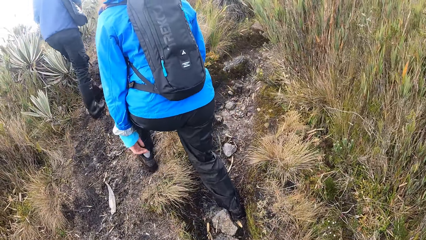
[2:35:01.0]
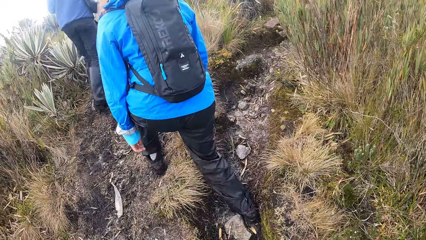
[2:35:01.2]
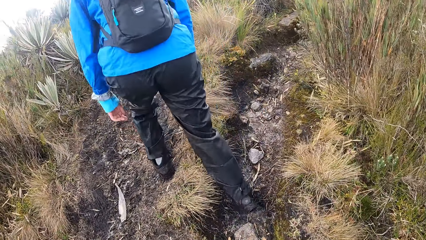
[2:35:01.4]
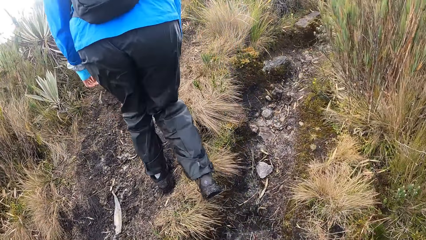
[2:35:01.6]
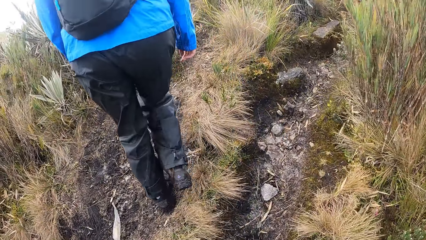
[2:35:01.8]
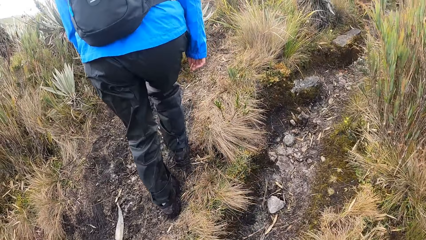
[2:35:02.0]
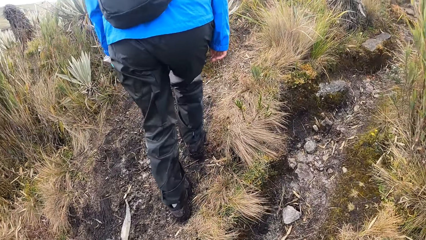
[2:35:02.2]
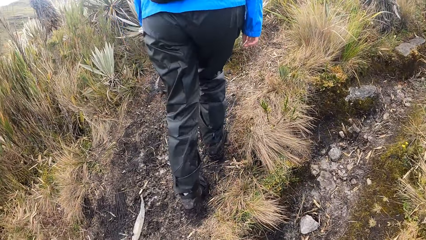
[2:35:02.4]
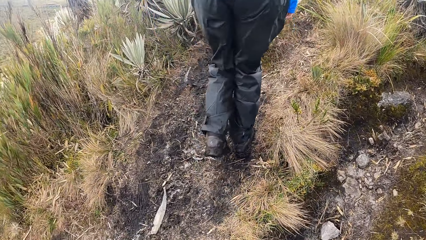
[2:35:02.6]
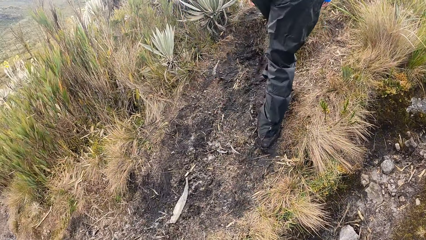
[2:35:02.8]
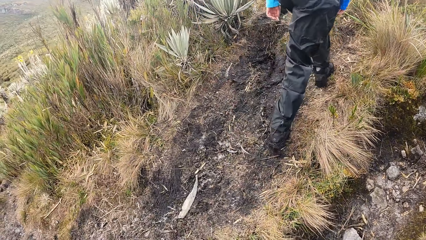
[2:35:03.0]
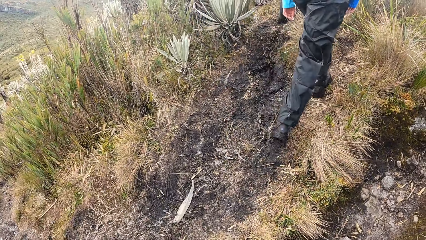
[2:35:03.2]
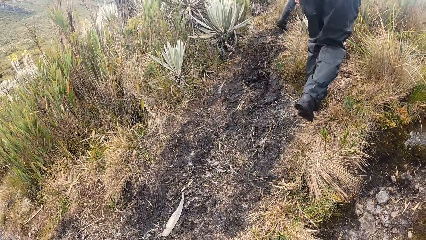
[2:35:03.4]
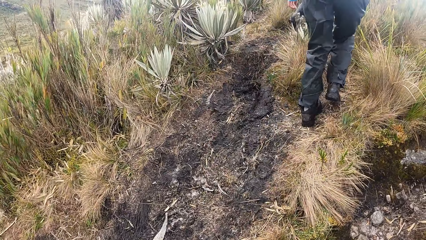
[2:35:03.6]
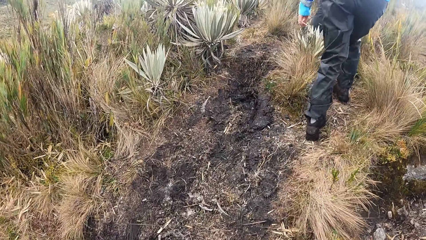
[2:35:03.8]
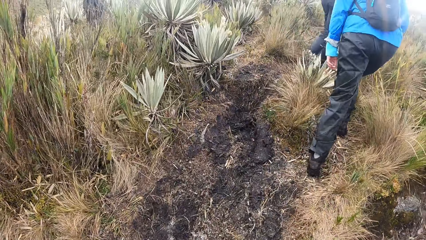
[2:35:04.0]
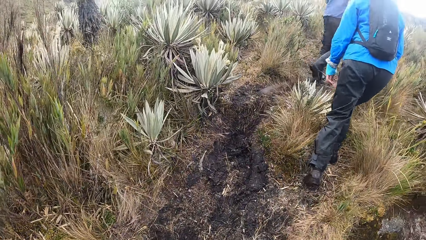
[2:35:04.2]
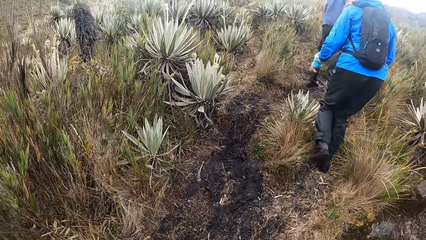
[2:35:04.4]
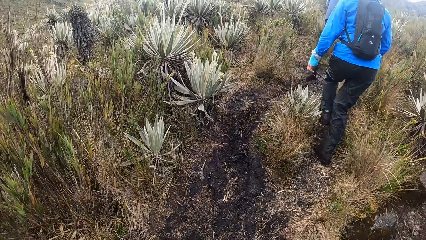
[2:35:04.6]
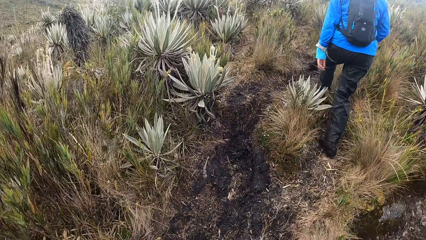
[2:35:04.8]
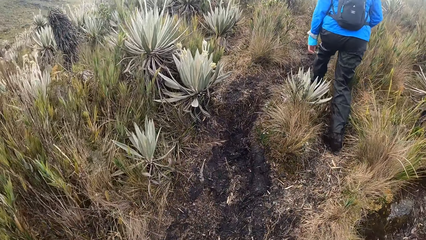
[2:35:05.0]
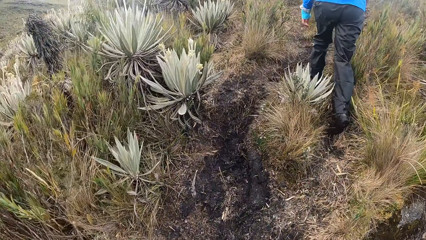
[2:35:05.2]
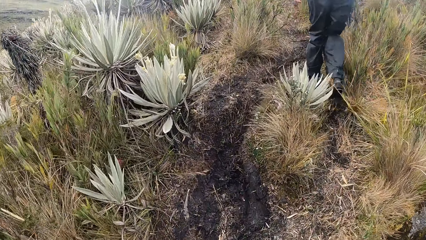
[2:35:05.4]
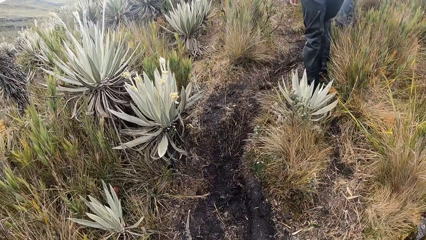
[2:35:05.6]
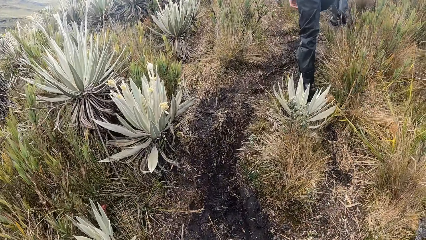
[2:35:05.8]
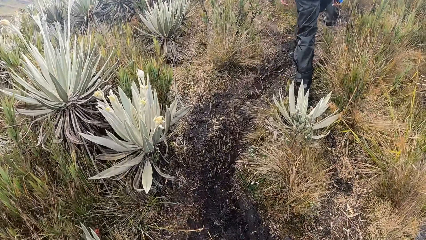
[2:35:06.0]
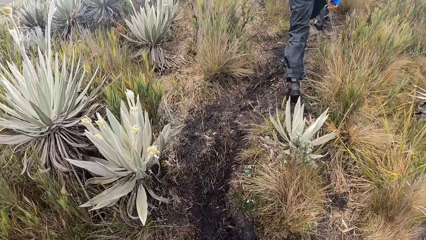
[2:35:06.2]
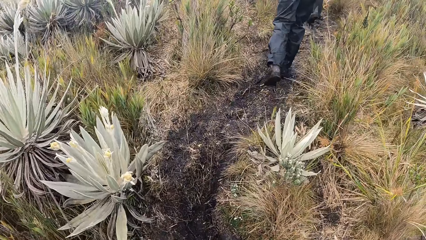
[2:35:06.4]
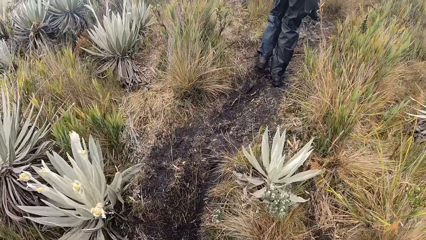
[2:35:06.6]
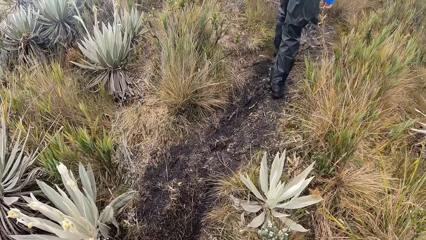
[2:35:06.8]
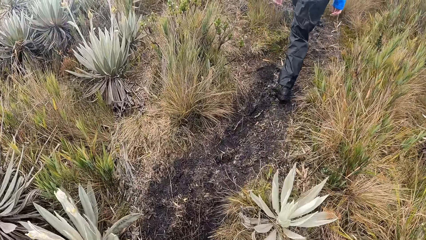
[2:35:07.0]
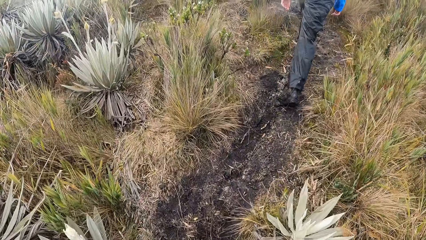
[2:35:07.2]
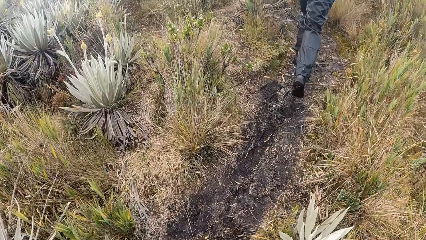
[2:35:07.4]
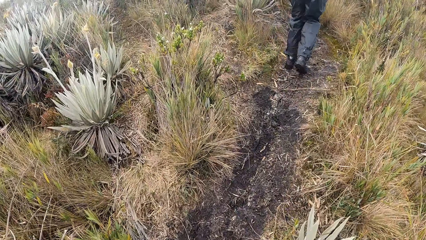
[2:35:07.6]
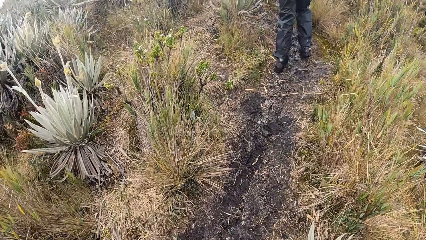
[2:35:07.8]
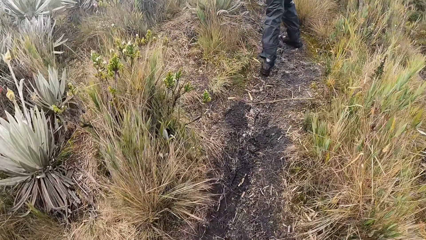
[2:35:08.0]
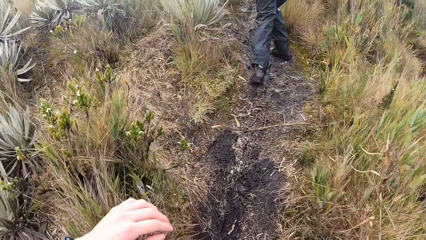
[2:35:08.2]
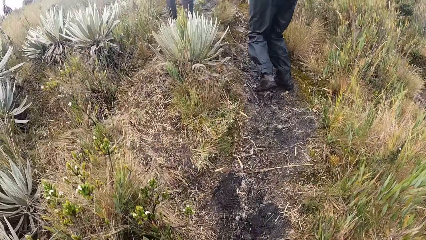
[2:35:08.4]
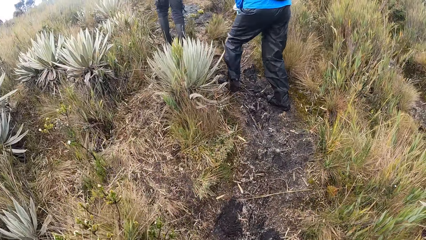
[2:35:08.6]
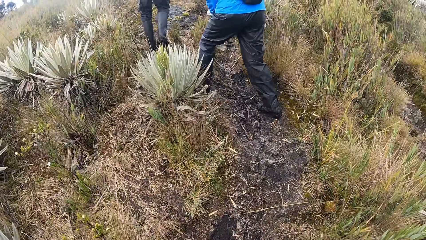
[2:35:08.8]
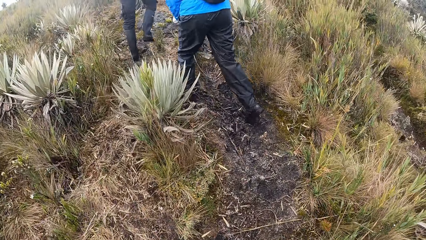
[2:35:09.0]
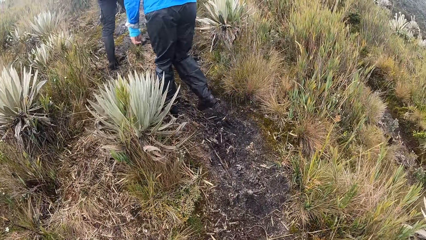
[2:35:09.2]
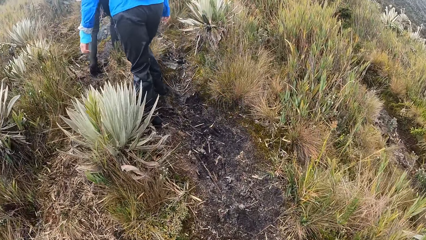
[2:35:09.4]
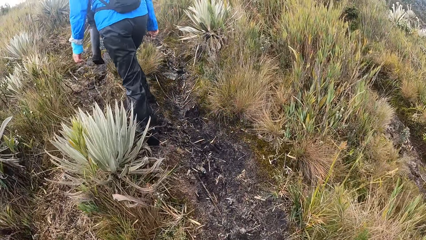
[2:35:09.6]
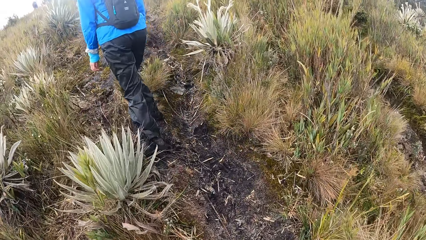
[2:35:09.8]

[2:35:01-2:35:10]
The camera wearer looks around. They look down.

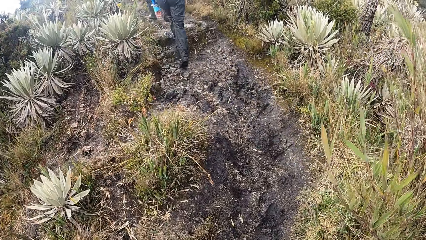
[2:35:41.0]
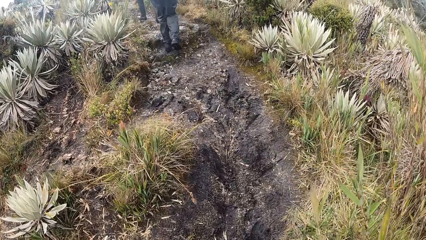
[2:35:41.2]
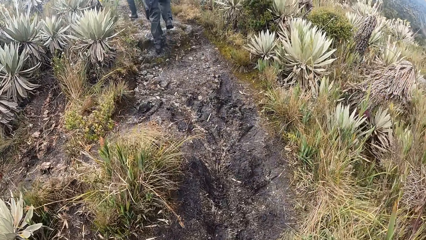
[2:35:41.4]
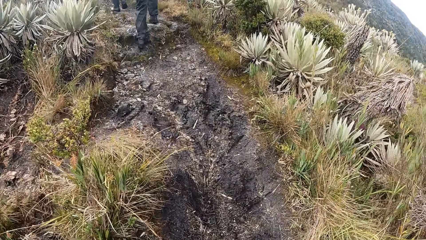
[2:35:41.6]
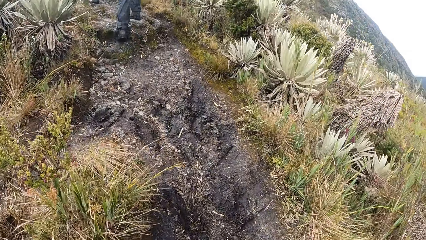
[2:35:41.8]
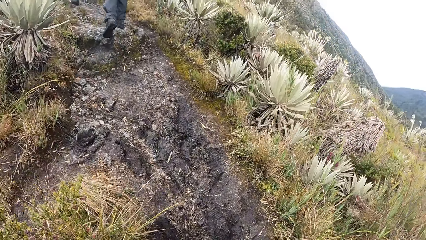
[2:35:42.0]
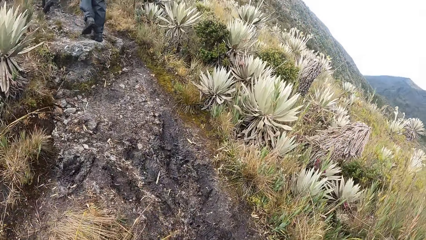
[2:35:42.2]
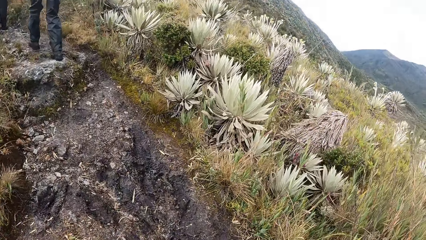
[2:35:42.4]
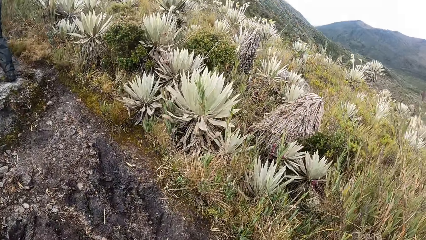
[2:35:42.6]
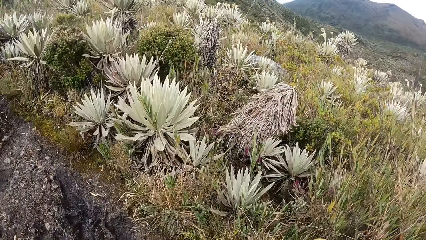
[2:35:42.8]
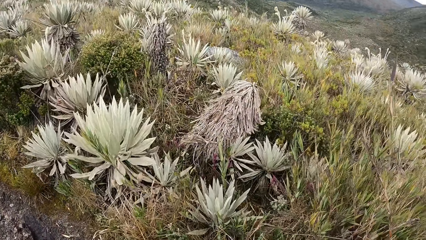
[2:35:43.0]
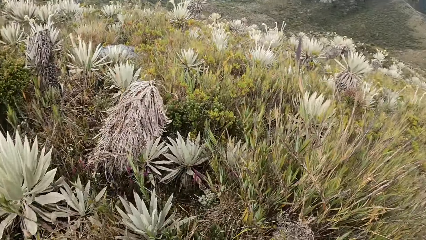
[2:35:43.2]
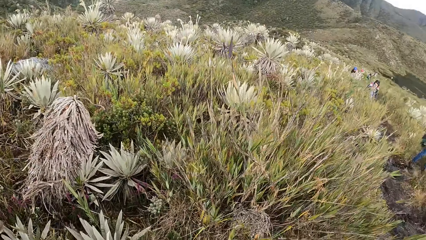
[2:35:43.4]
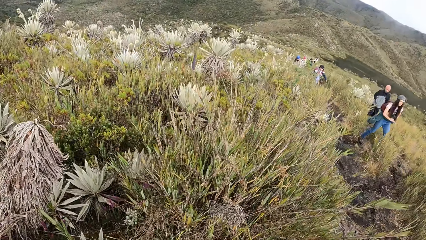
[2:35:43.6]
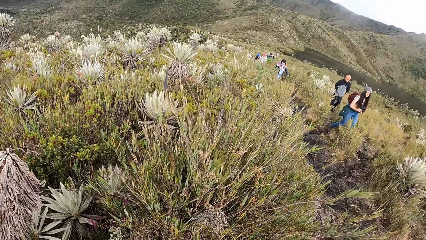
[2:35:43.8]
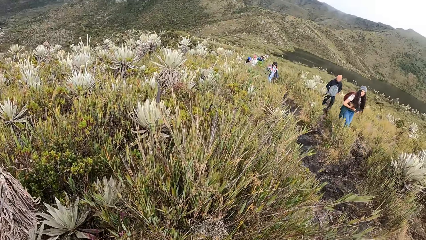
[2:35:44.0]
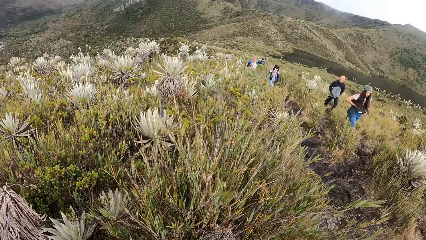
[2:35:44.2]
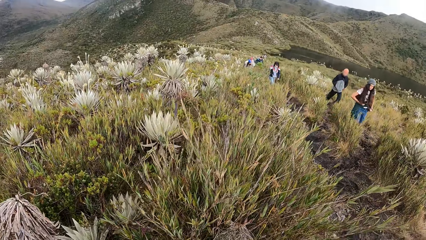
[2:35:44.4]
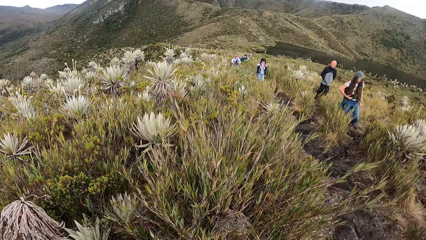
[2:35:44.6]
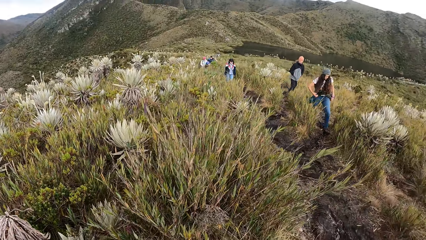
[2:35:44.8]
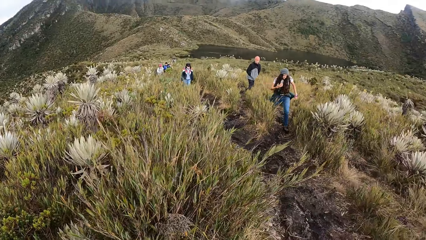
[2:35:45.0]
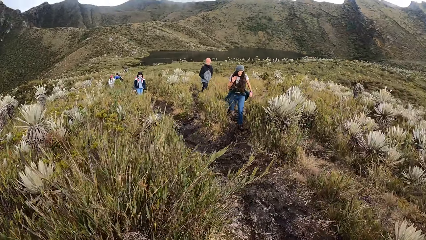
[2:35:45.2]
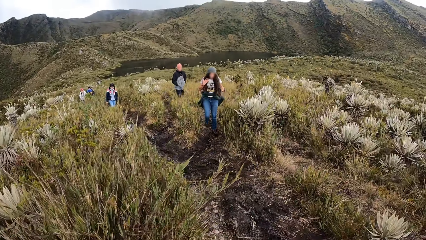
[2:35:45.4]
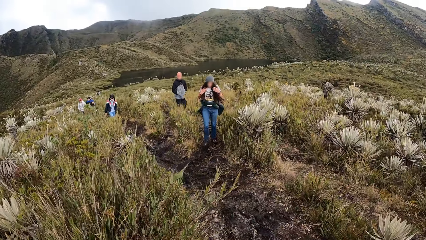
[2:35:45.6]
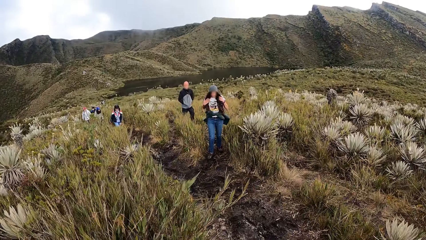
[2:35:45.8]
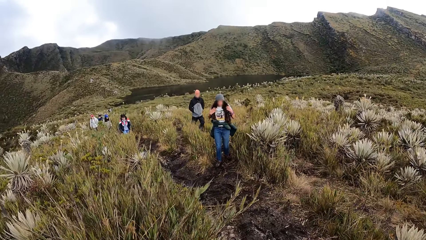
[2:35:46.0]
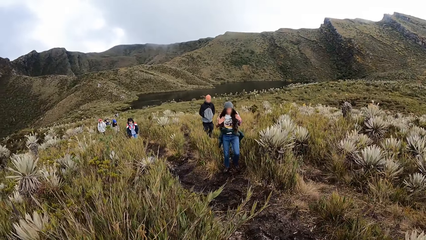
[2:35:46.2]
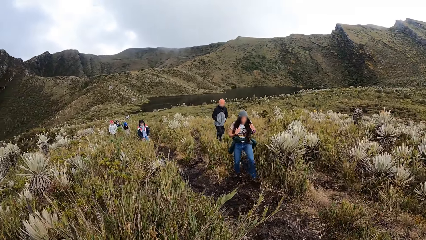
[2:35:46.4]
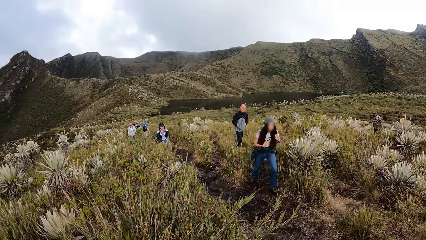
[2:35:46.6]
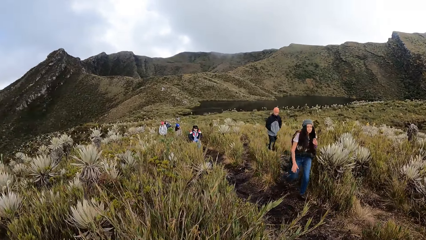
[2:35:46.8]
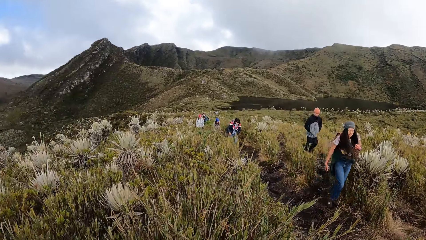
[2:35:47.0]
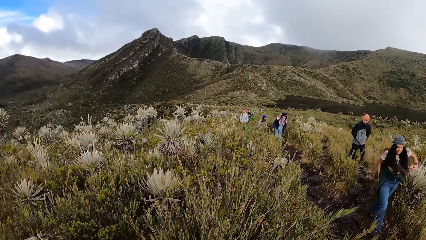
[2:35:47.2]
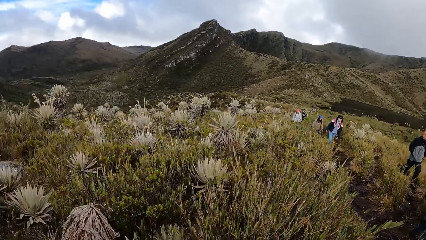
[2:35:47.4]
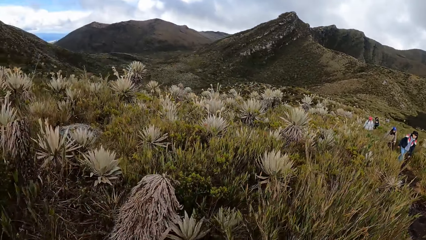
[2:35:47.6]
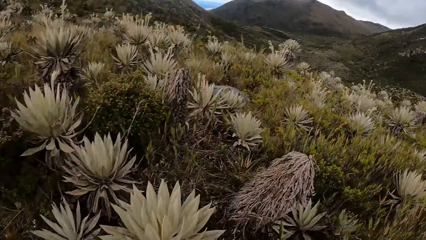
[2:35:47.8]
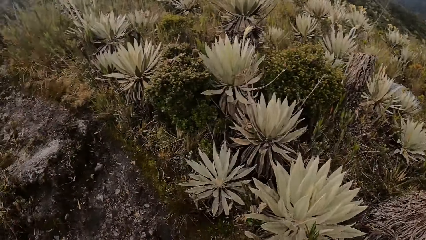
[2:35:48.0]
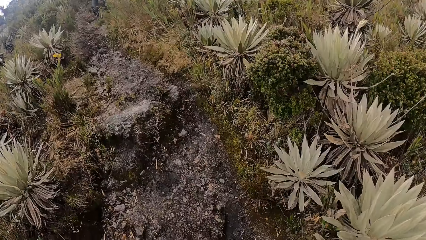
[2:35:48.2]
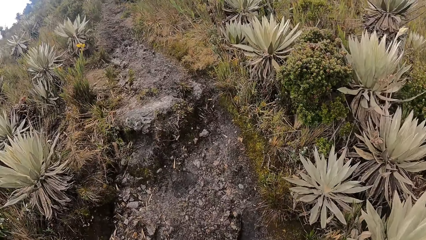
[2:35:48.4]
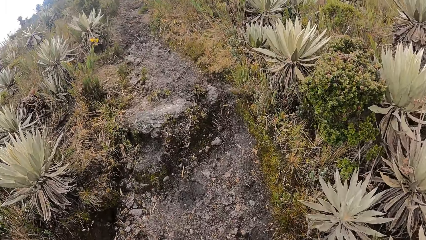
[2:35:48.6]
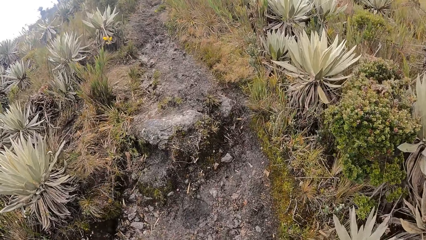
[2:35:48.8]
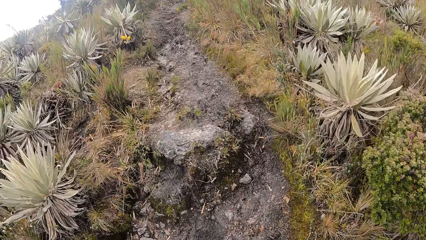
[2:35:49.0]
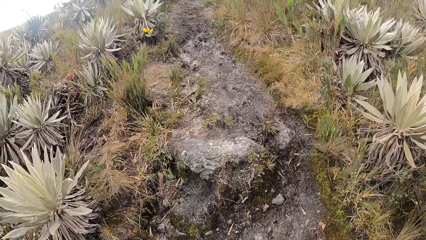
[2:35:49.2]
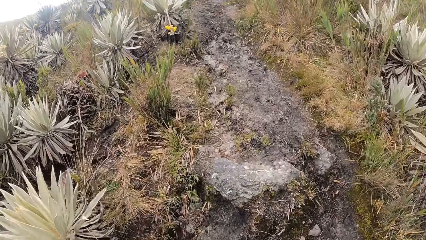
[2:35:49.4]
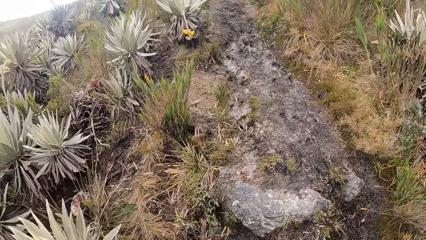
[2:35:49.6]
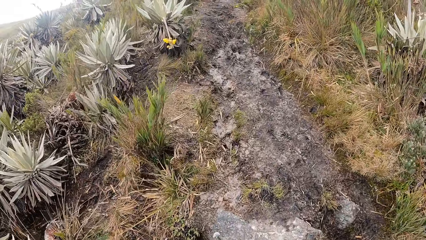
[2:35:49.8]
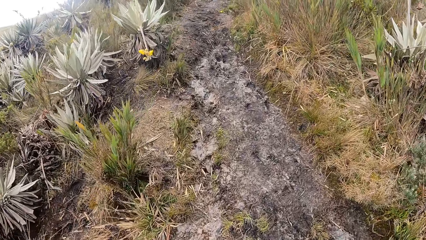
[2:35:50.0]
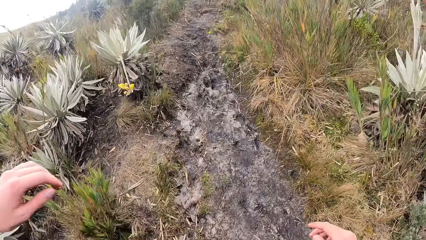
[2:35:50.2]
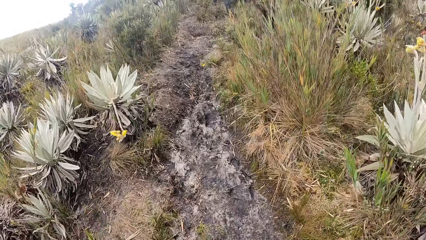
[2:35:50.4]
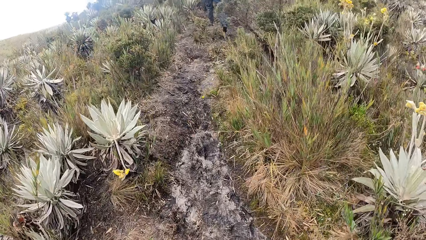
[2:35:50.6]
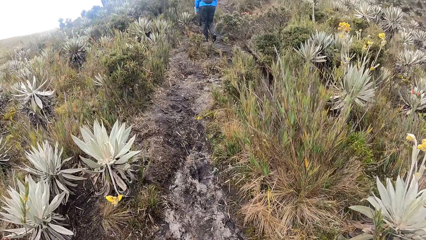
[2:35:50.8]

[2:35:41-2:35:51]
The camera wearer looks around. They turn towards a group of people. The woman touches her hair with both hands. The camera wearer looks at the valley, looks around, and looks down.
